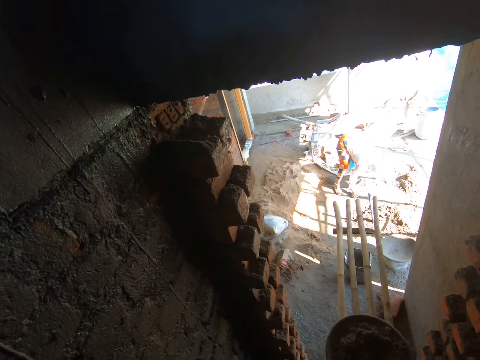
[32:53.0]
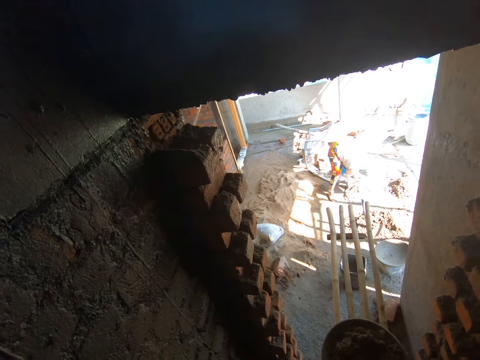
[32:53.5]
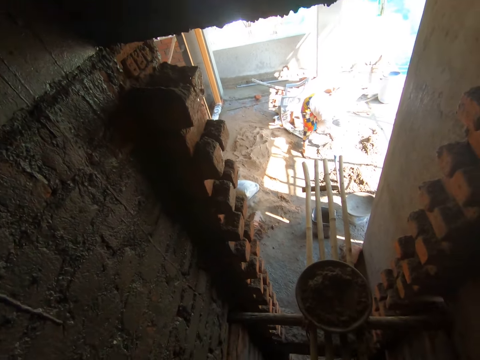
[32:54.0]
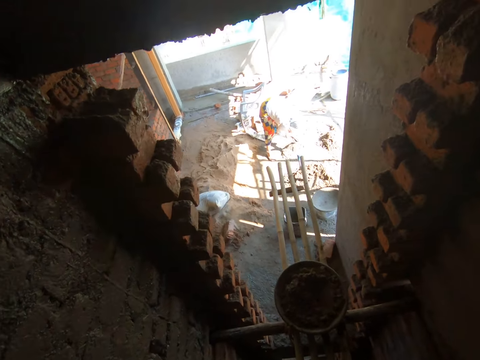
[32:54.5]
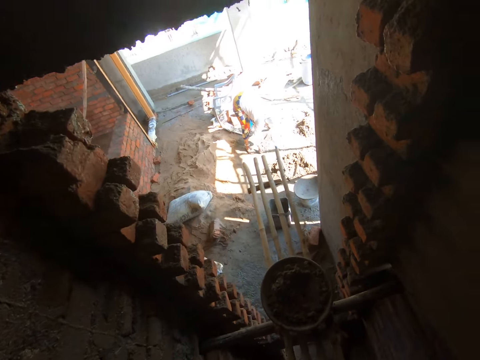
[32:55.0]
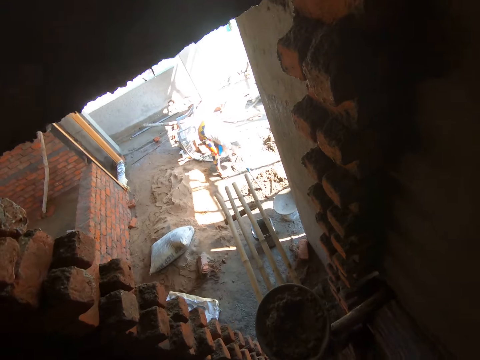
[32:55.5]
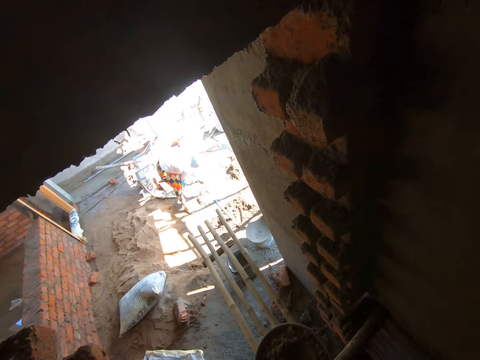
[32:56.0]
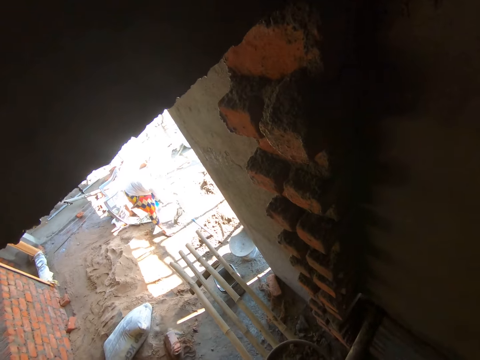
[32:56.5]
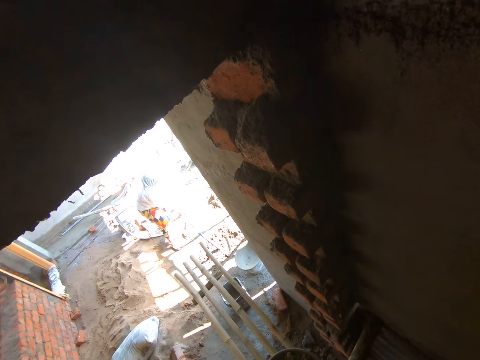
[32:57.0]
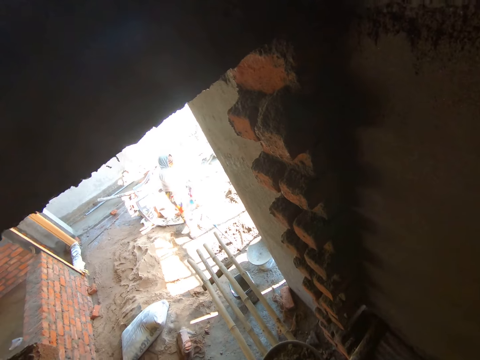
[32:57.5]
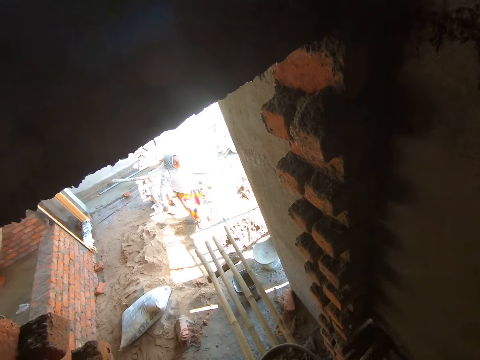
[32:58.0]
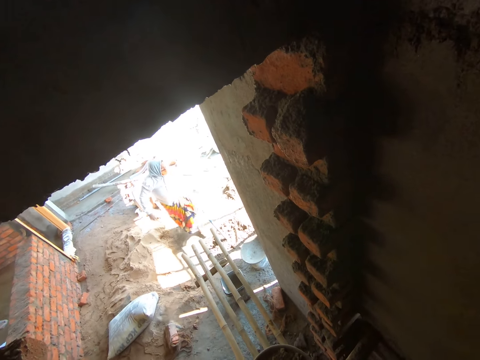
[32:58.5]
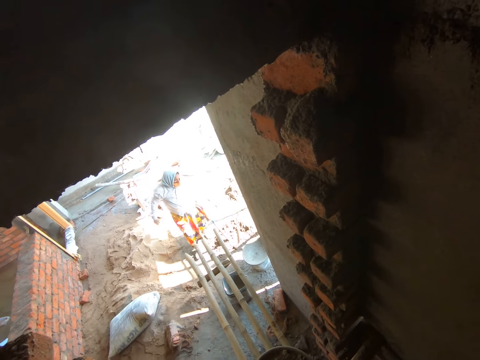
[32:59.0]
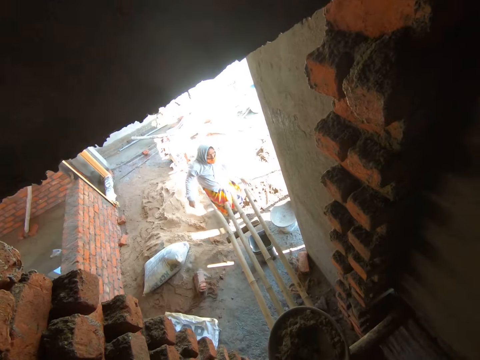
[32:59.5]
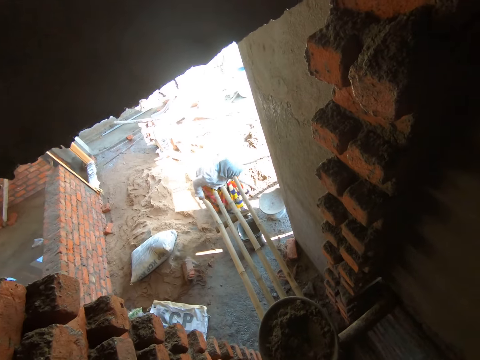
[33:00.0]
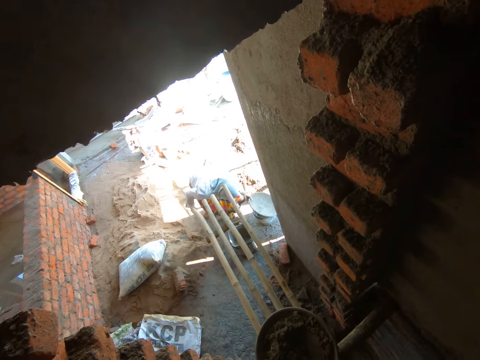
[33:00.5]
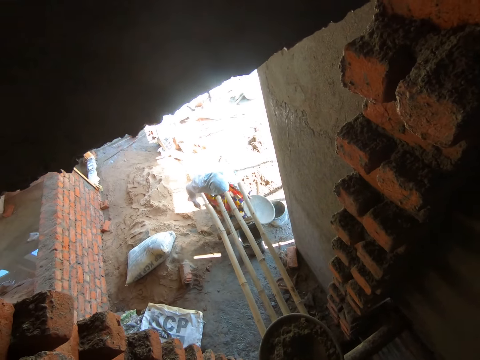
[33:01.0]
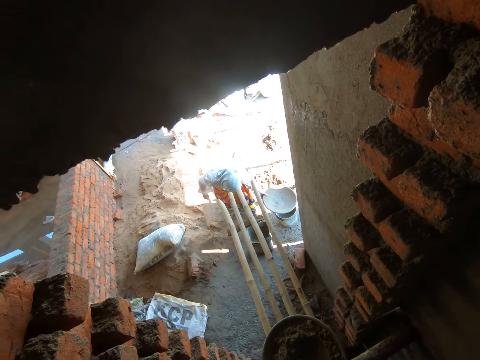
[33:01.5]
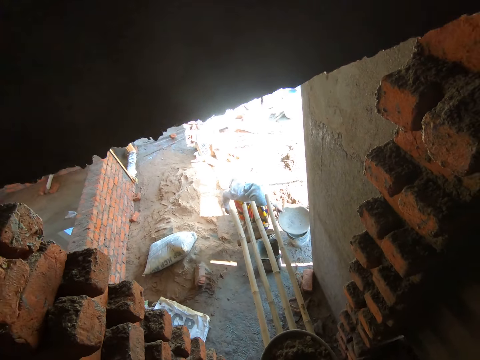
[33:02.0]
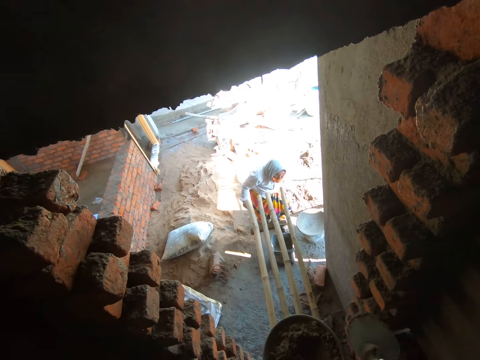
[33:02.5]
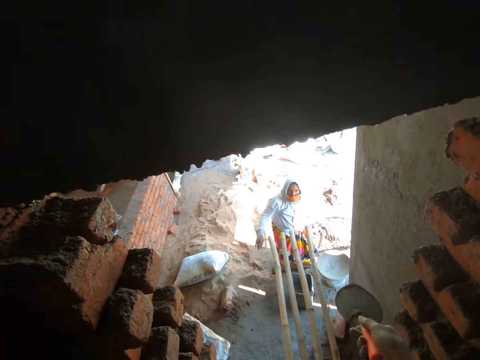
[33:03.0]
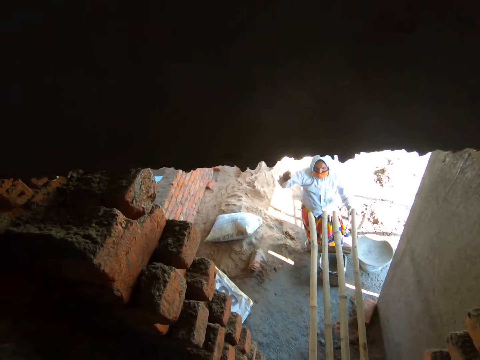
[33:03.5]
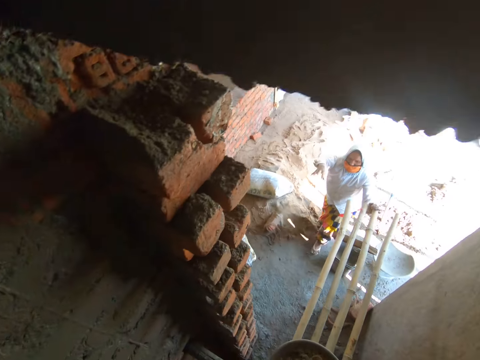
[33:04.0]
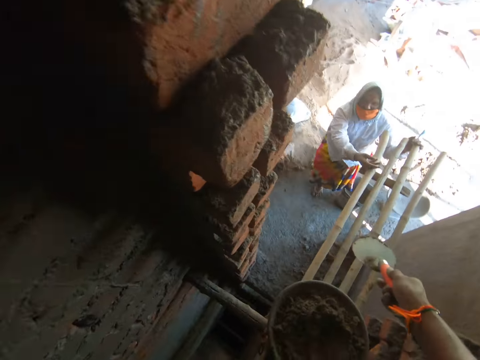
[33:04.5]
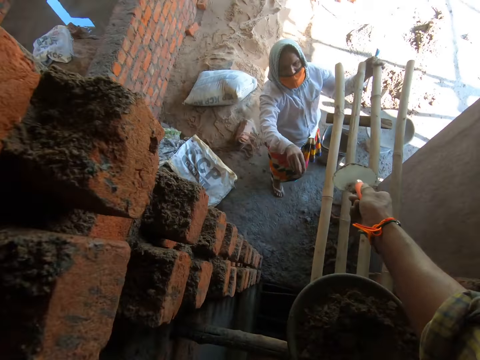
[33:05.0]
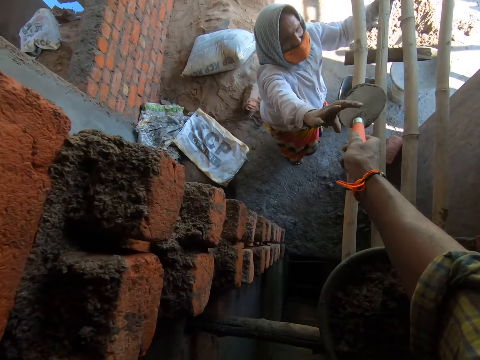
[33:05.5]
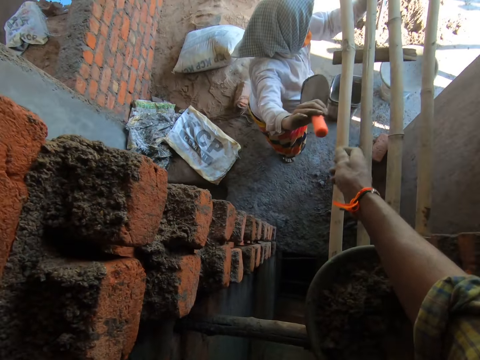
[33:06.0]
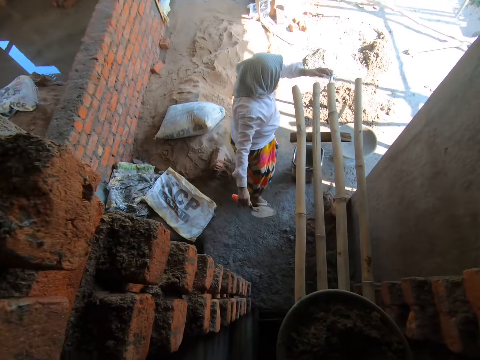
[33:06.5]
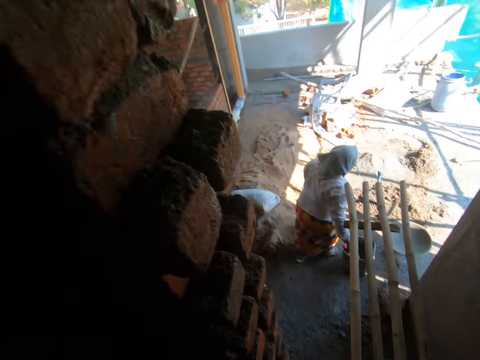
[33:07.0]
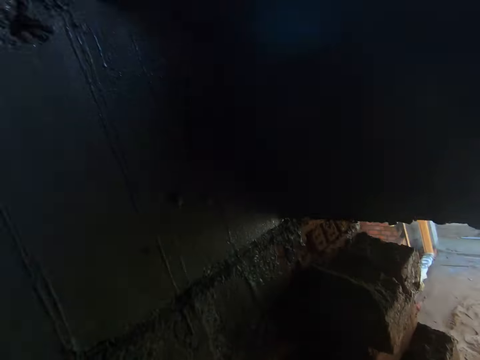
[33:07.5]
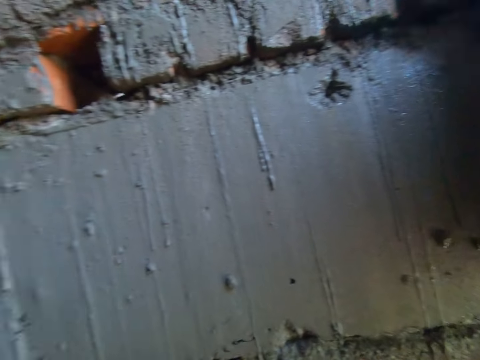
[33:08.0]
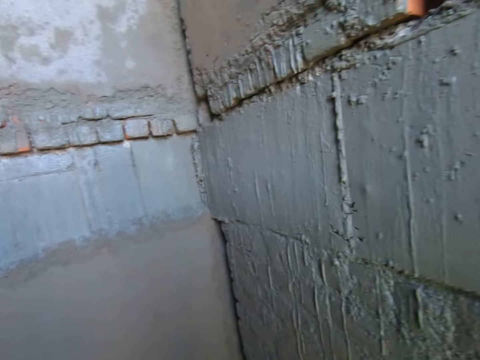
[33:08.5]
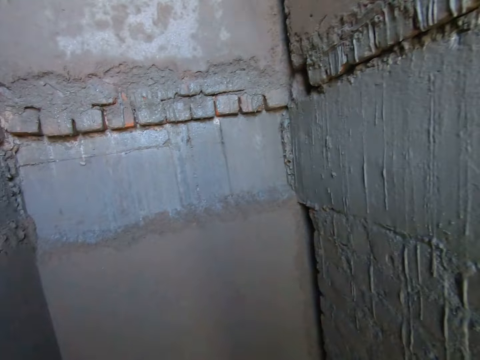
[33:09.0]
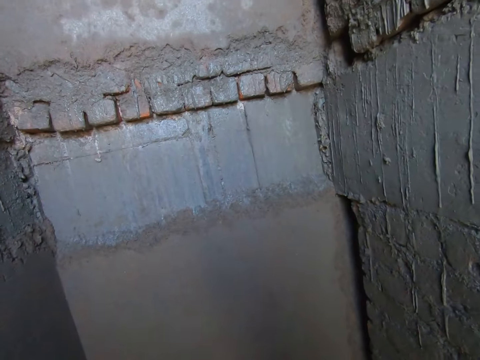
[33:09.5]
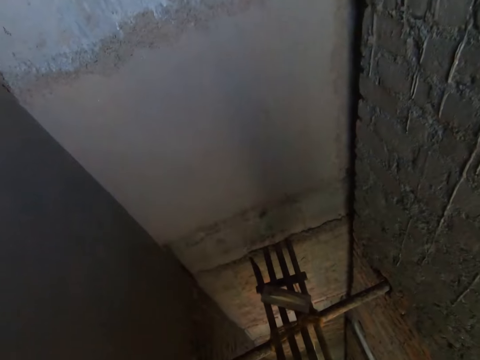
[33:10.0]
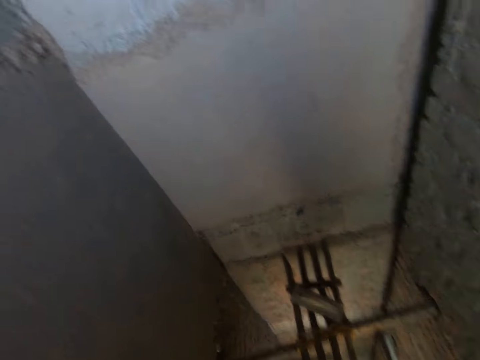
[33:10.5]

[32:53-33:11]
A woman claps her hands and walks towards the building. The woman picks a pan from the floor with her left hand. The woman drops the pan with her left hand on top of another container. The camera wearer stretches the trowel in his right hand. He hands the trowel to the woman. The woman collects the trowel from the camera wearer with her right hand. The camera wearer looks around.

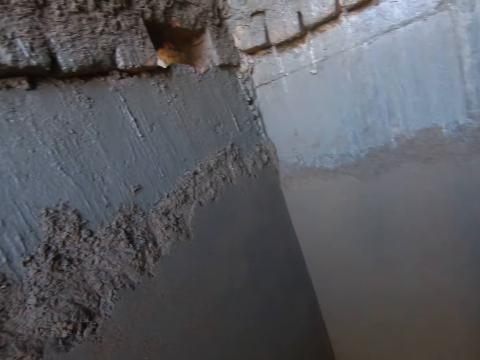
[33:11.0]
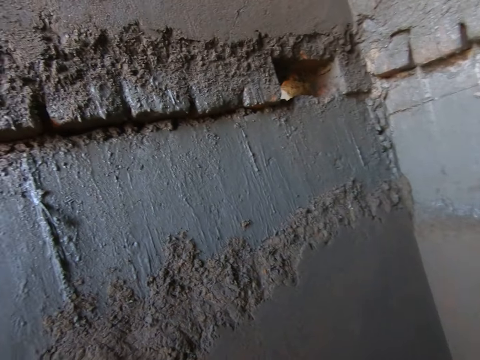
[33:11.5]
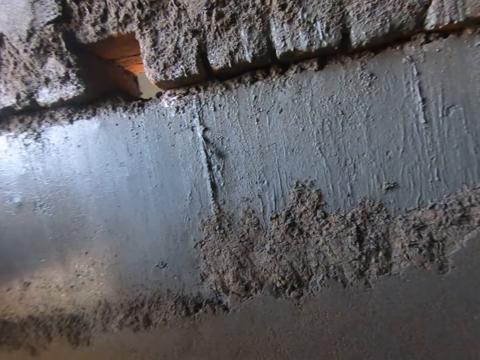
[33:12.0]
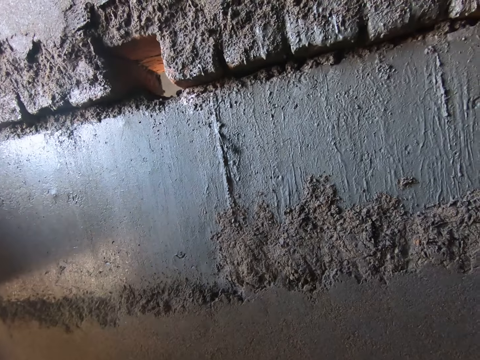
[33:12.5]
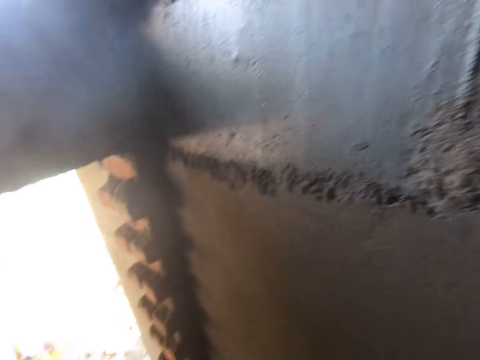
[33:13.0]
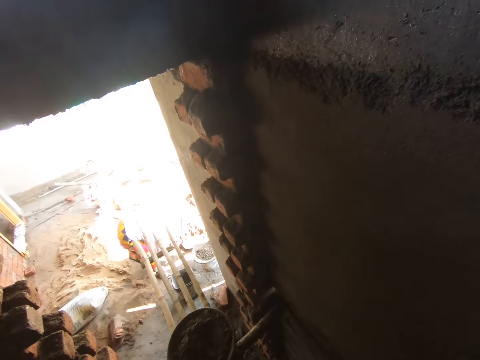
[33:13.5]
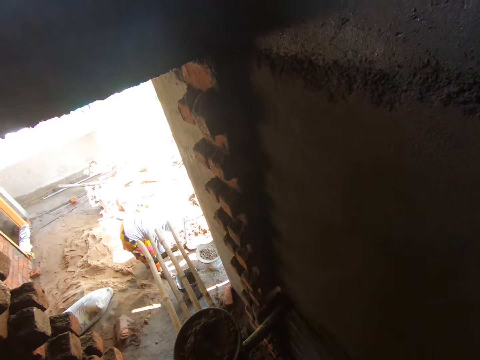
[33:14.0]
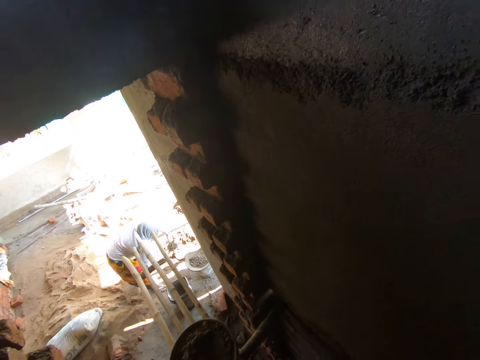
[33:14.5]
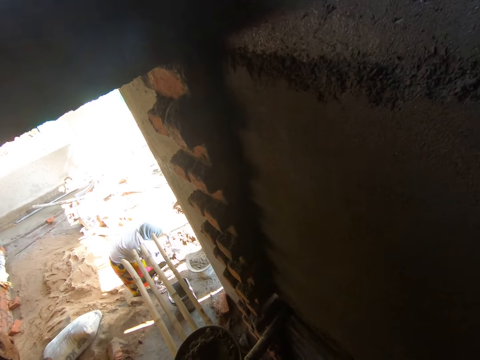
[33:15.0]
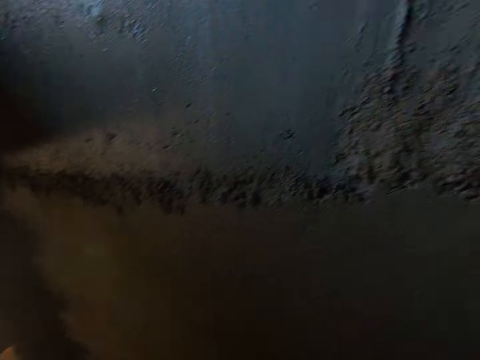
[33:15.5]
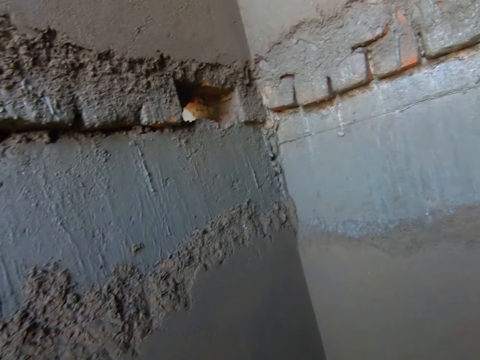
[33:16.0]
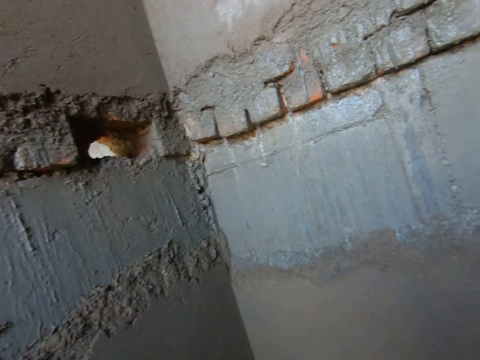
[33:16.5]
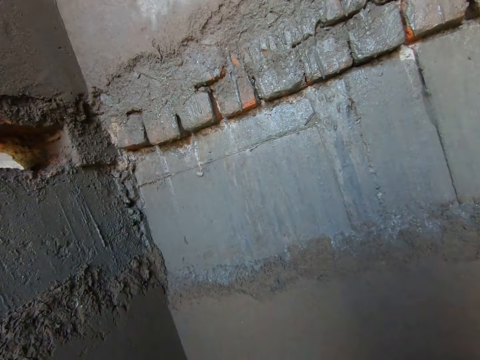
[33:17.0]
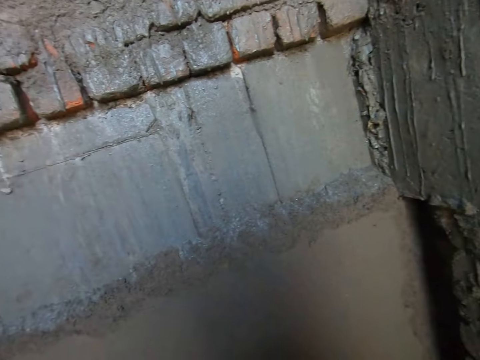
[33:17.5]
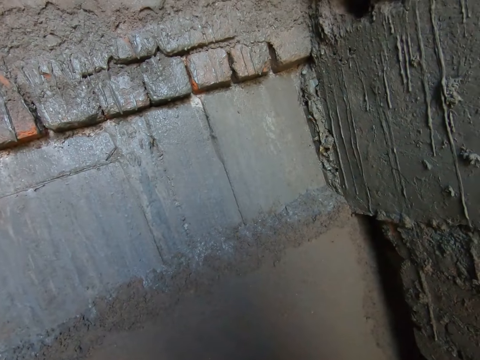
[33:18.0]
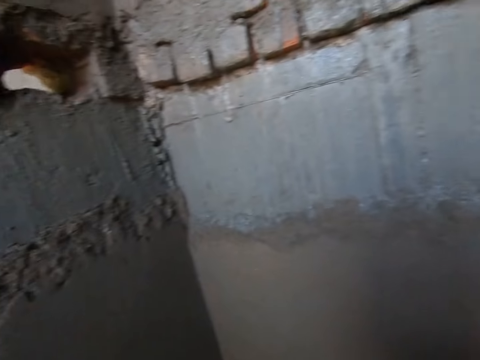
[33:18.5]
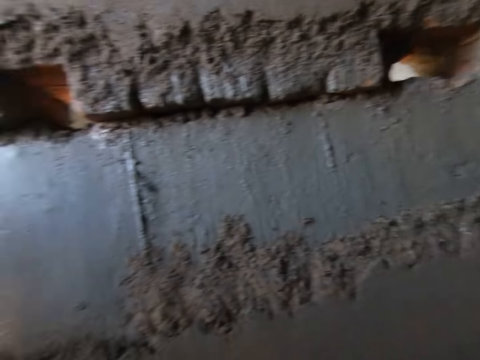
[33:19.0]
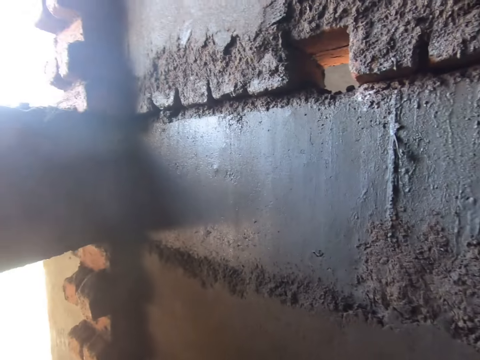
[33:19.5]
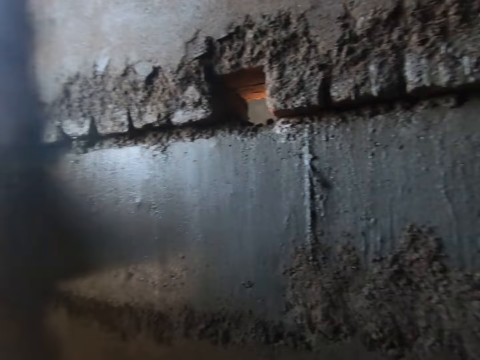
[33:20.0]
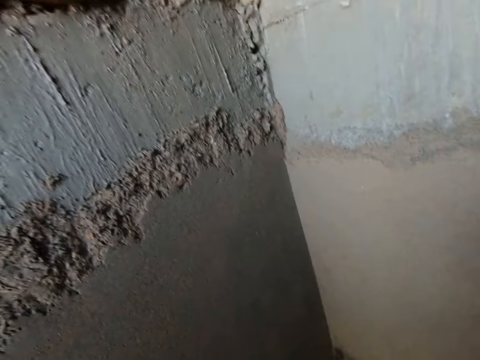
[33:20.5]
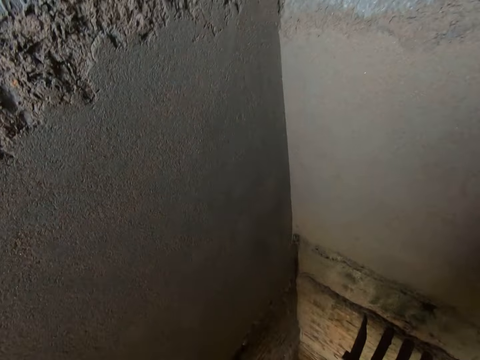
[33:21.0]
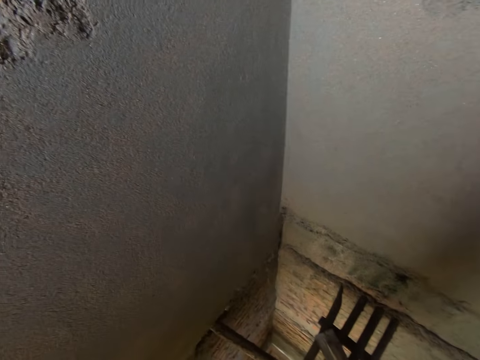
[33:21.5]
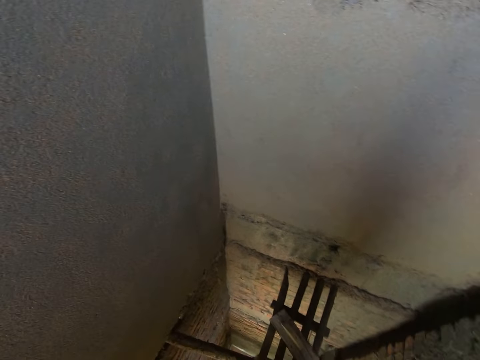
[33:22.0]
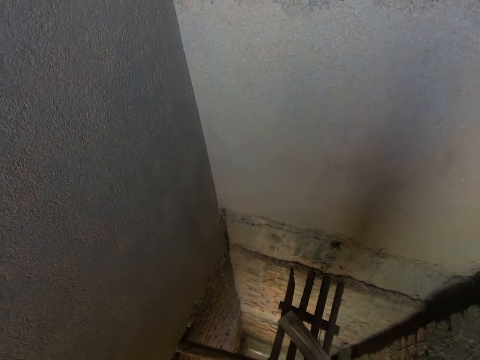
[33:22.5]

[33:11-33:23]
A woman scoops sand from the ground with the trowel in her right hand. The woman pours the sand into the pan with her right hand. The camera wearer talks to the woman. They look around.
